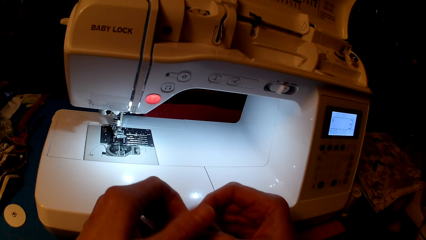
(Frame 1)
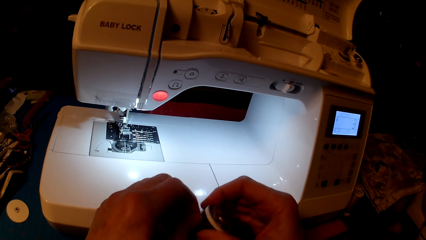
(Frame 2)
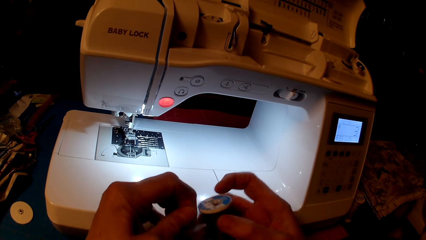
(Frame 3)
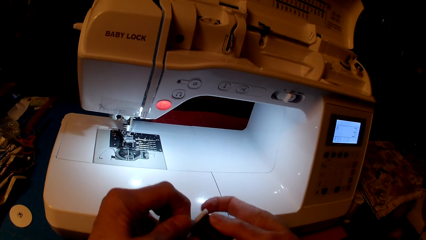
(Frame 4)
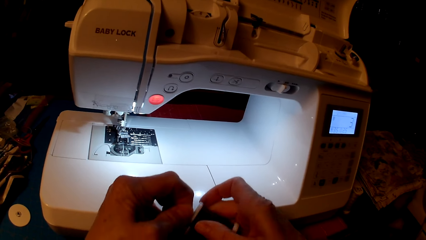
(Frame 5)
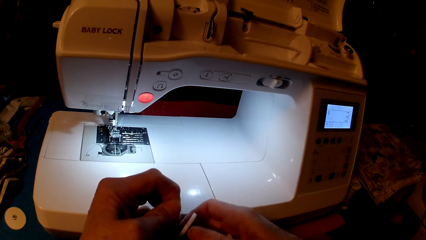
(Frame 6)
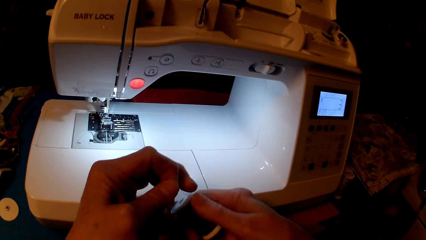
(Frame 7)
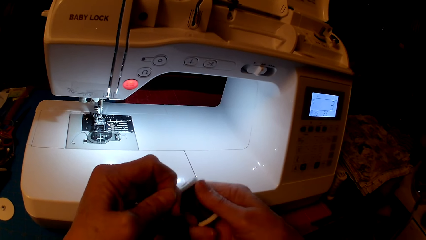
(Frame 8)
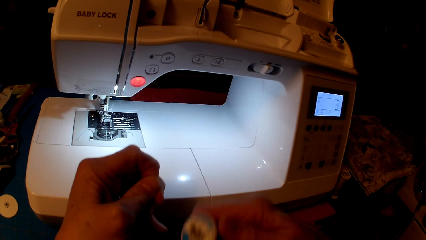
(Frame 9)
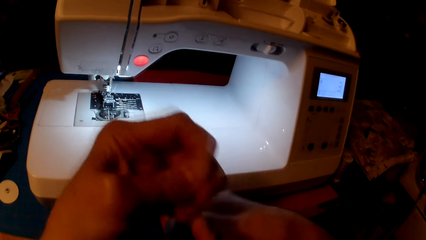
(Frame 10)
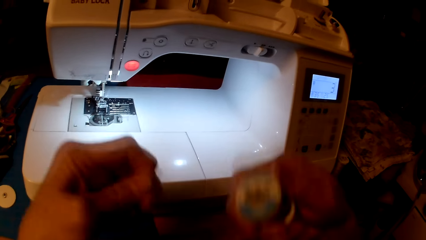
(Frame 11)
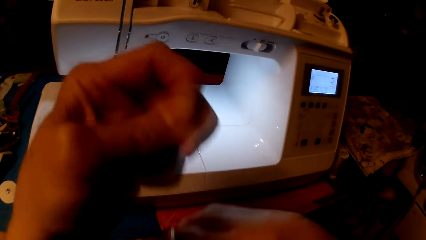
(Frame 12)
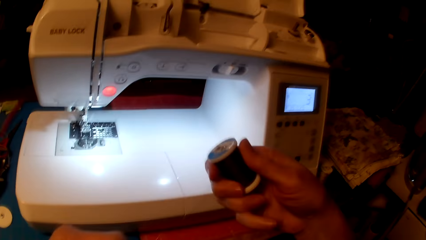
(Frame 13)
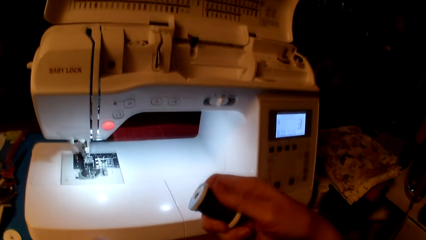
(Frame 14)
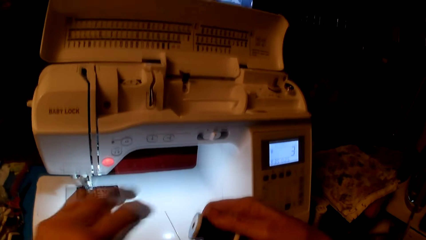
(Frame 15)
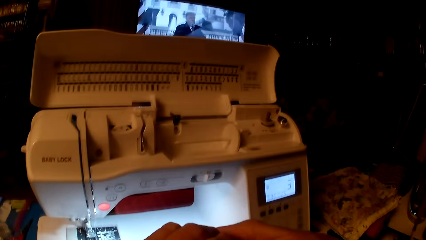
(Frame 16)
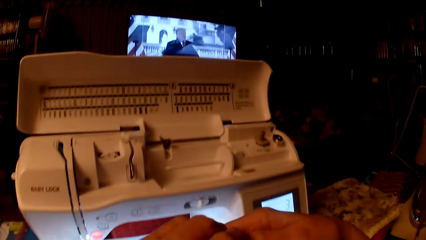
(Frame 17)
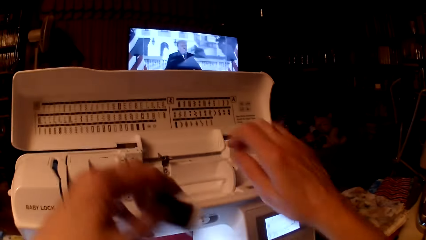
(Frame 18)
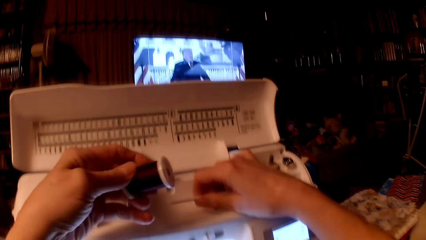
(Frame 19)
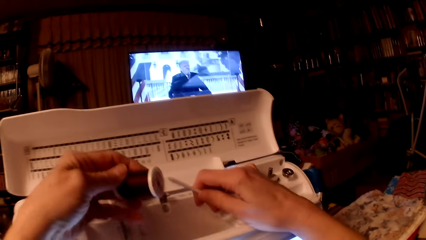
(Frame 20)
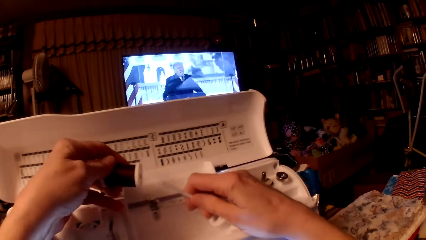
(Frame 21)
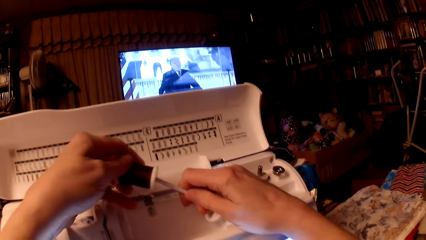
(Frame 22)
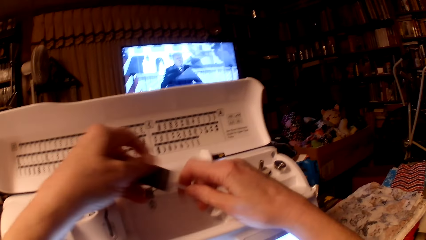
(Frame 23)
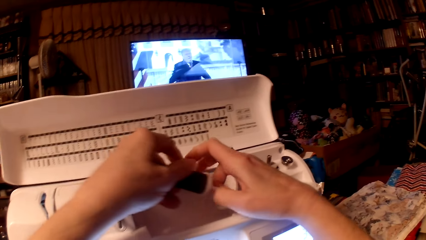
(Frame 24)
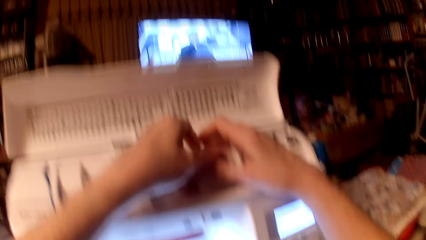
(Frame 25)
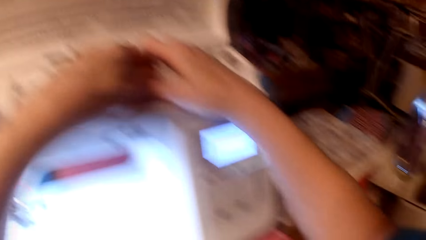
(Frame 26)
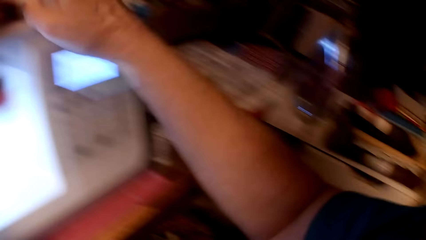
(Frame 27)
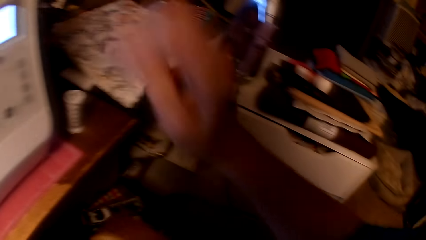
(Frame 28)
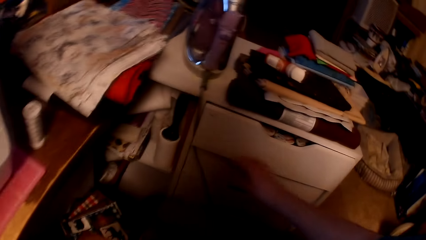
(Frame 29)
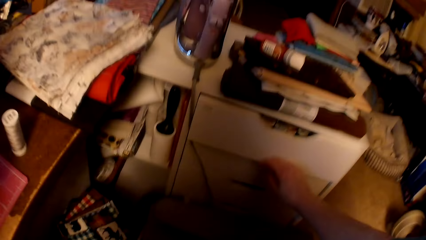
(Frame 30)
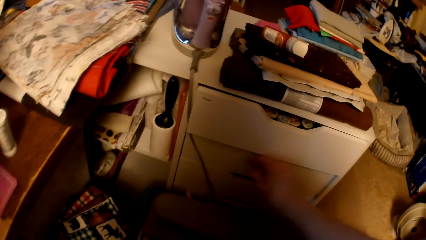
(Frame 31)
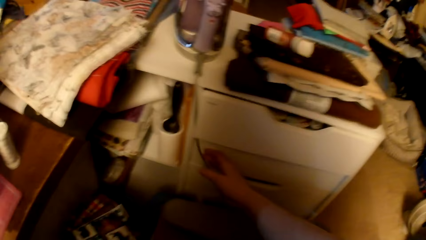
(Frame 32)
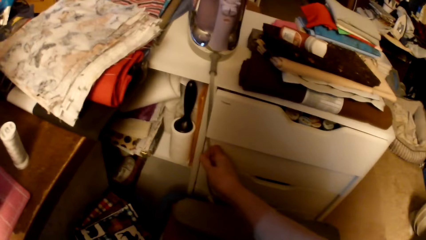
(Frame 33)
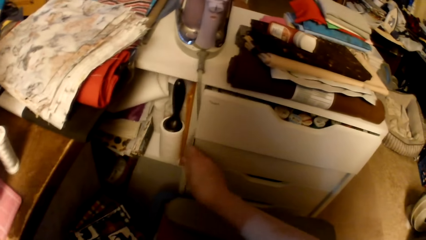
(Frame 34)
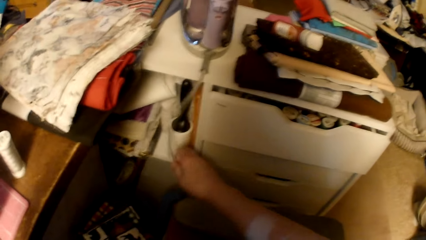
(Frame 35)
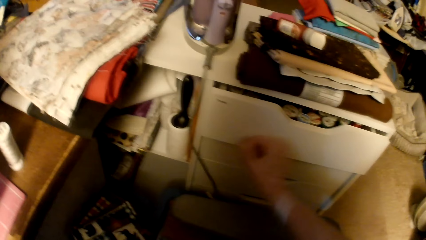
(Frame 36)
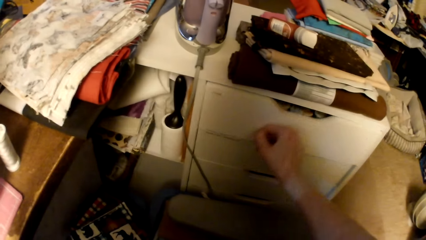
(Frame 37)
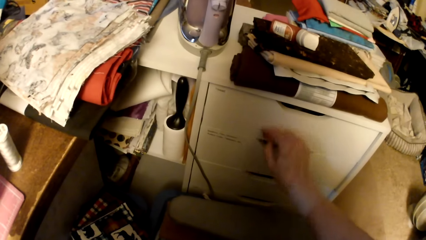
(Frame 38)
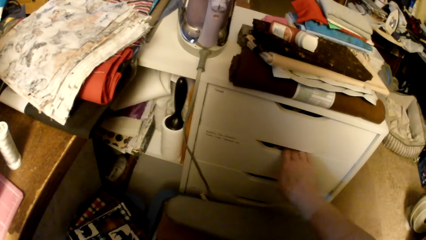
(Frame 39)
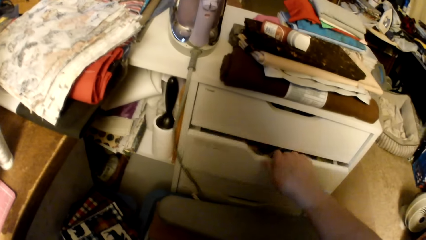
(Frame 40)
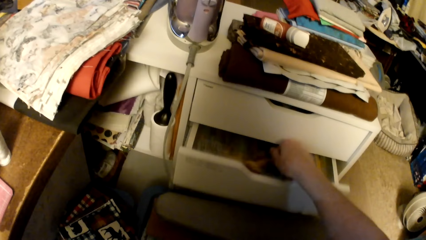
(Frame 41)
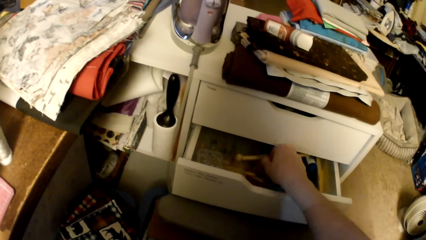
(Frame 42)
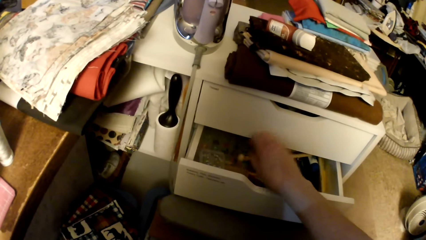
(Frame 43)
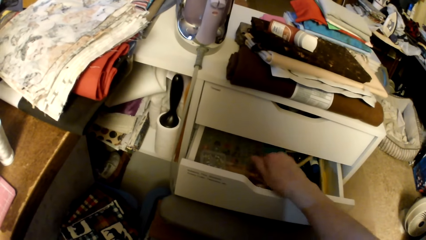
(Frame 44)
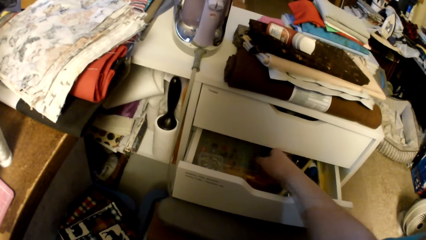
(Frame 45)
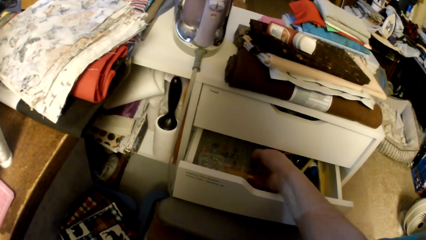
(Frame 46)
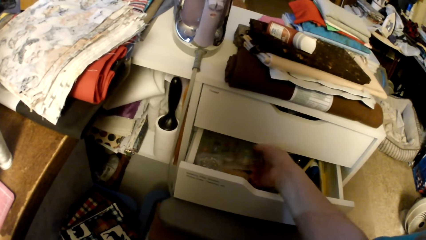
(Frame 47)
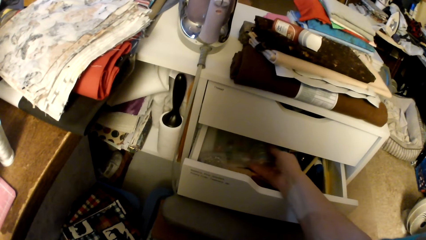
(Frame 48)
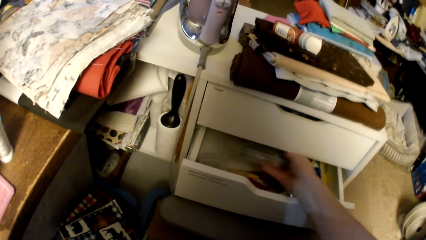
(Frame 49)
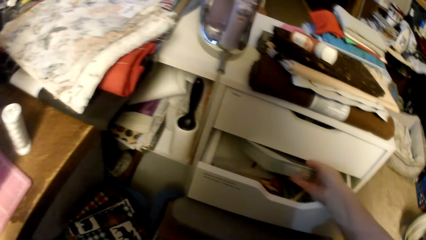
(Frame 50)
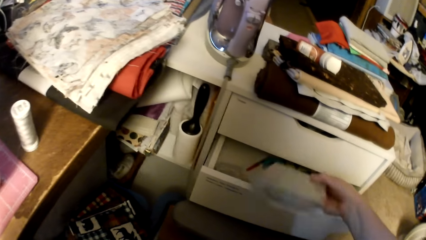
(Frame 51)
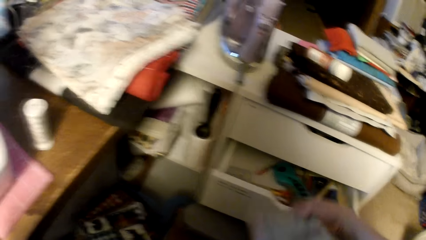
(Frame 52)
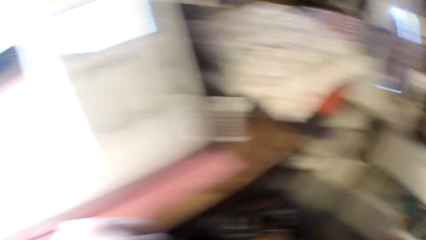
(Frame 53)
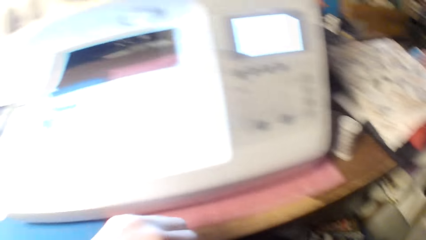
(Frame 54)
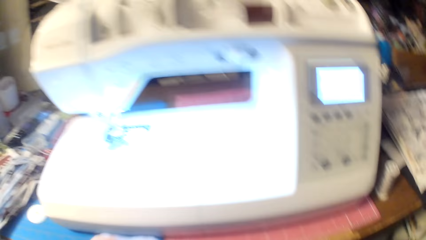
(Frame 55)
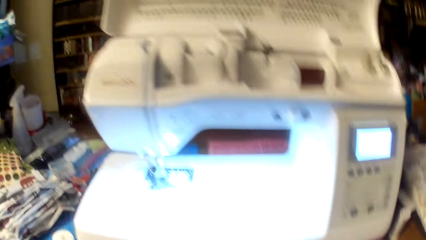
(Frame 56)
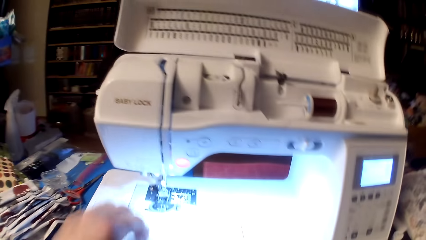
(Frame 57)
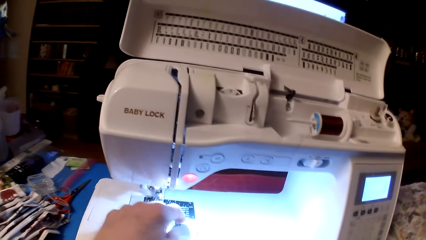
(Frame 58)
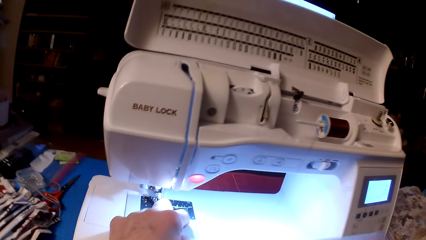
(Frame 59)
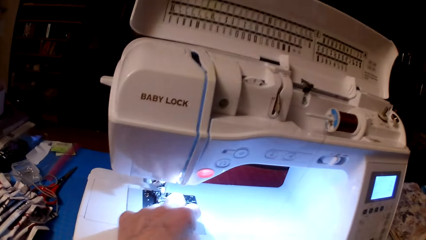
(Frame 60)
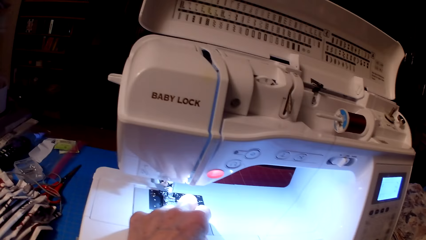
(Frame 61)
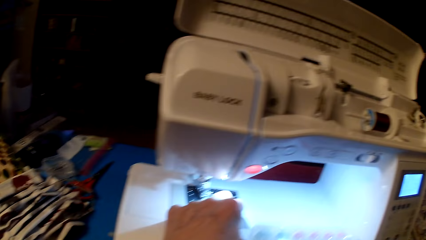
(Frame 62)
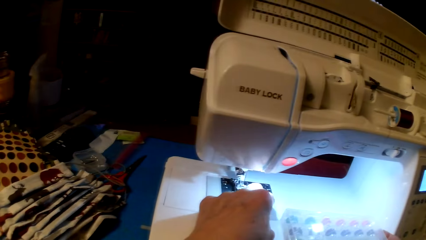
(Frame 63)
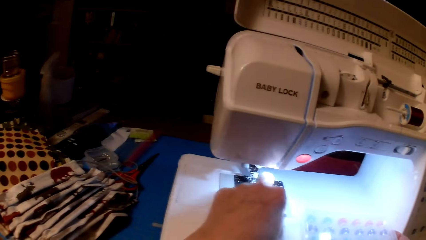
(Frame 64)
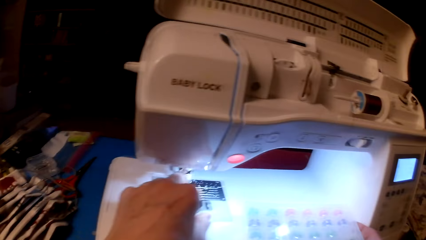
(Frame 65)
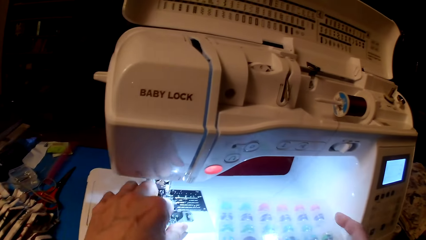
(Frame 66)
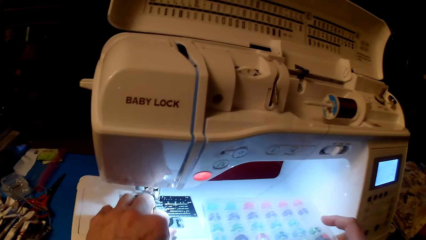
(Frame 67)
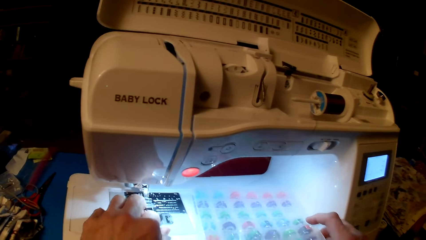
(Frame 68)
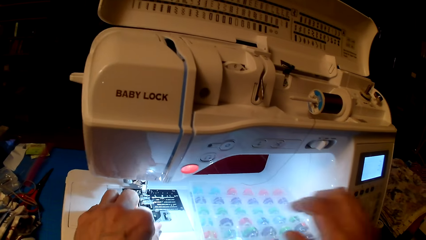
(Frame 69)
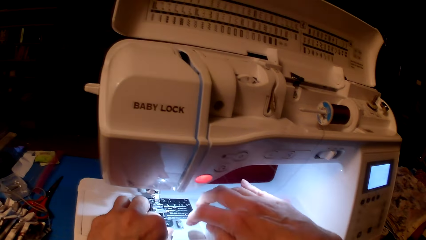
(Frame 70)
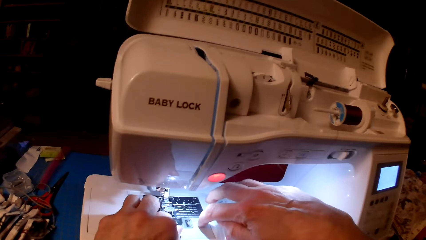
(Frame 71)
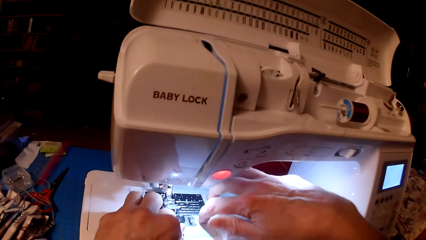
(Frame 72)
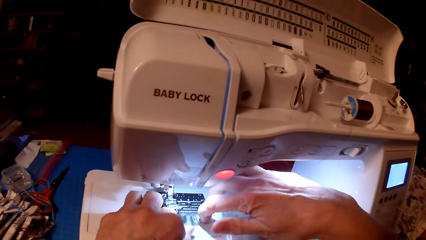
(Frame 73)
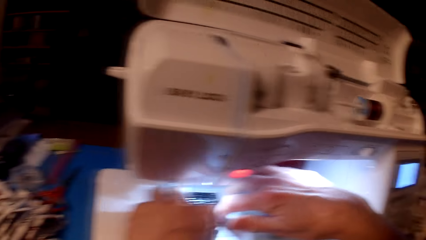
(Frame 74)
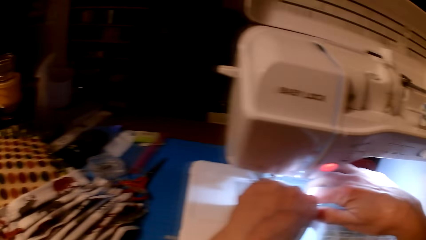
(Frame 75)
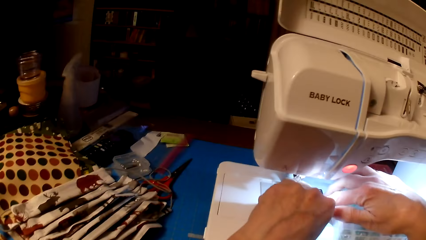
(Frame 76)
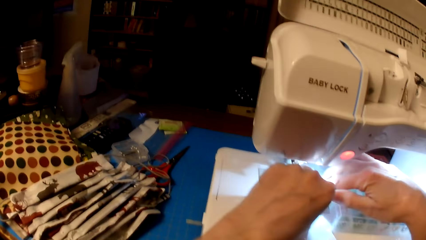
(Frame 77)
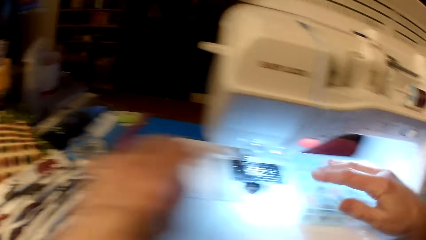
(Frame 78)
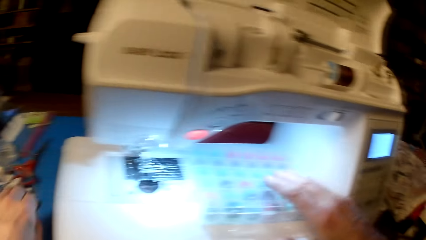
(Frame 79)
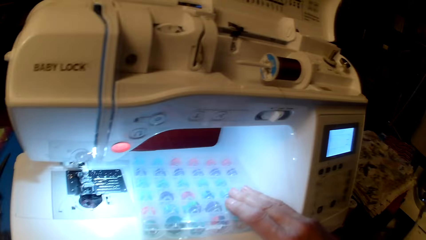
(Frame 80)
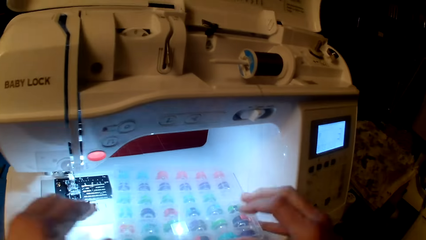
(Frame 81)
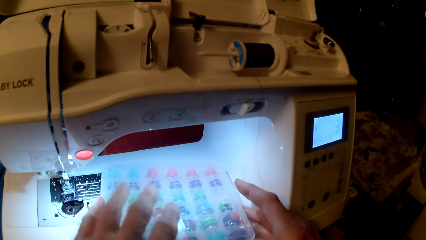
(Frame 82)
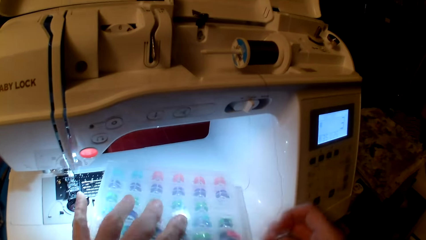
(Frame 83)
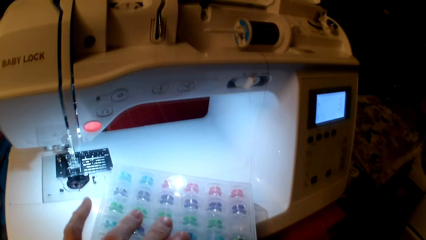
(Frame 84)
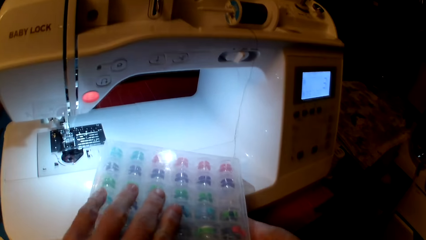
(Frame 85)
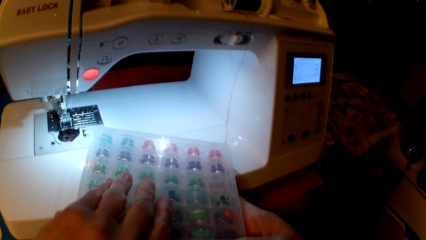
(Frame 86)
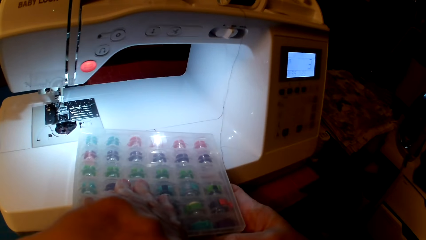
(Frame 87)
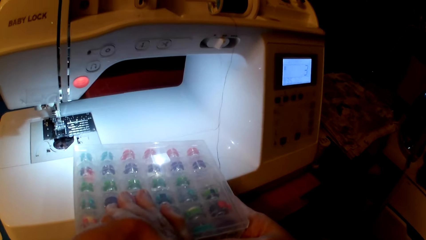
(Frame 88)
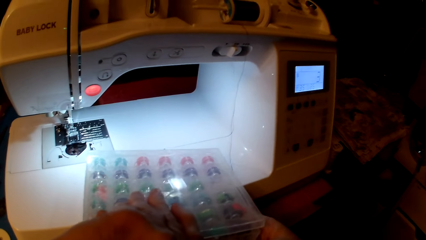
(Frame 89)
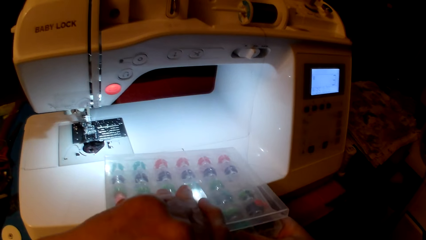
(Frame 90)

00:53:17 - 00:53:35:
The camera wearer rolls yarn. They put the yarn in the sewing machine. They open the drawer. They close the drawer. They pick a pack of bobbins or box. They put the box on the sewing machine. They open the box.
